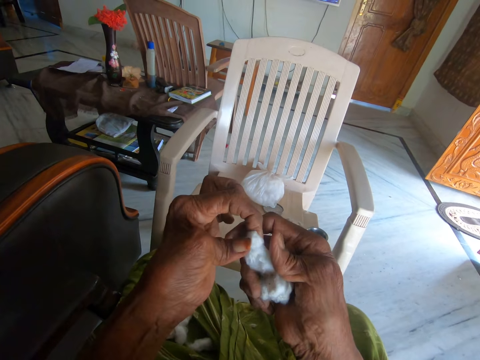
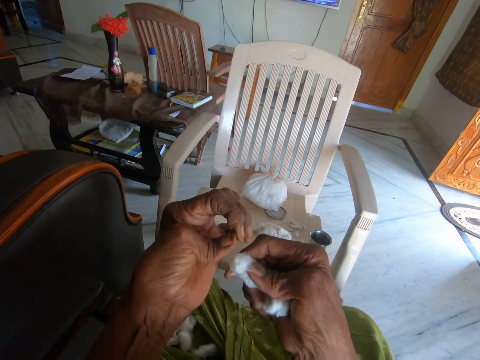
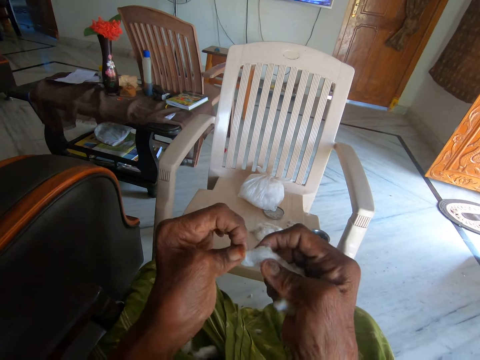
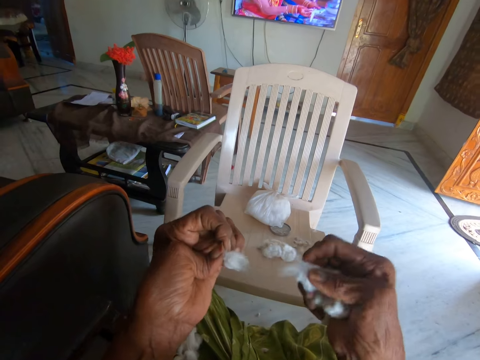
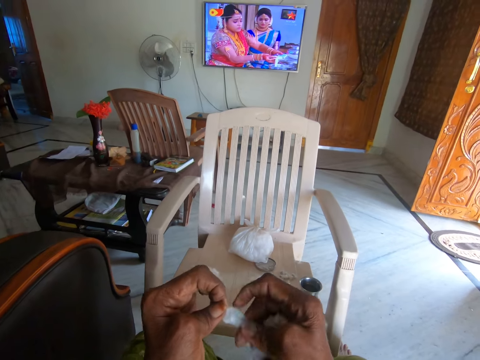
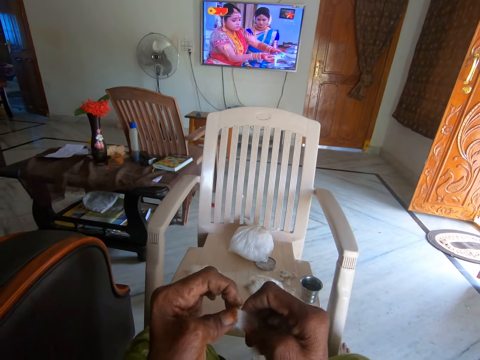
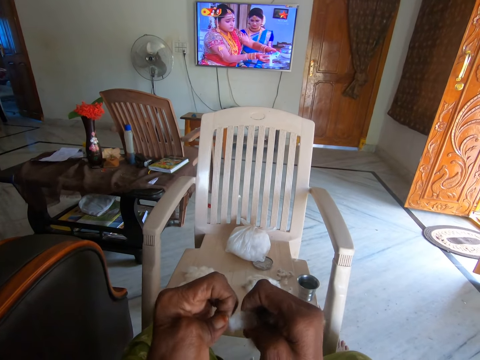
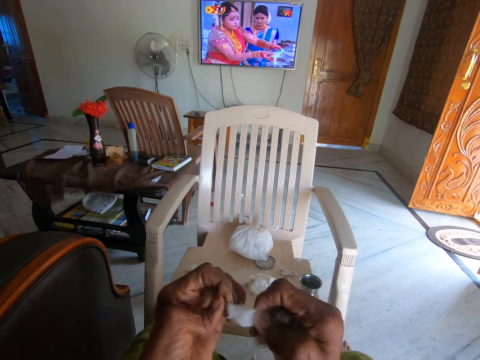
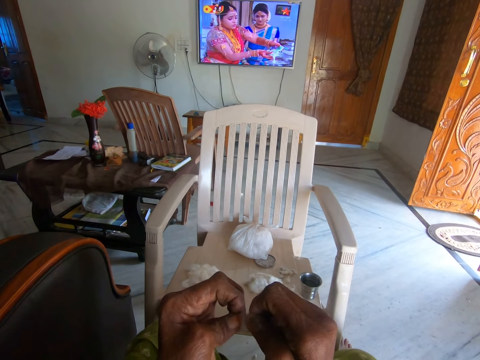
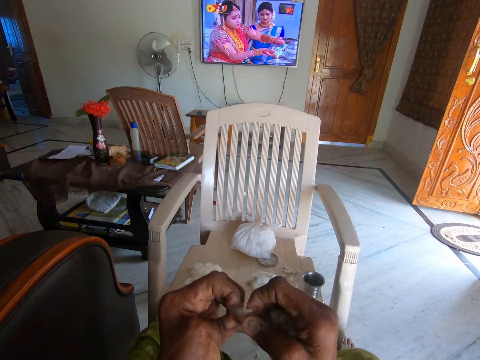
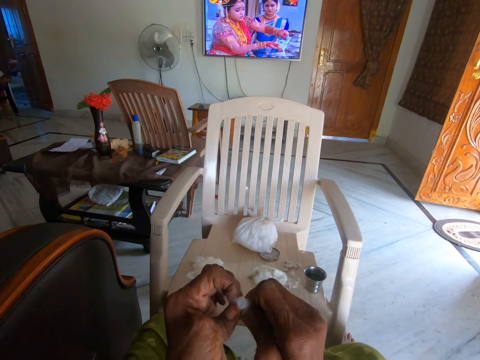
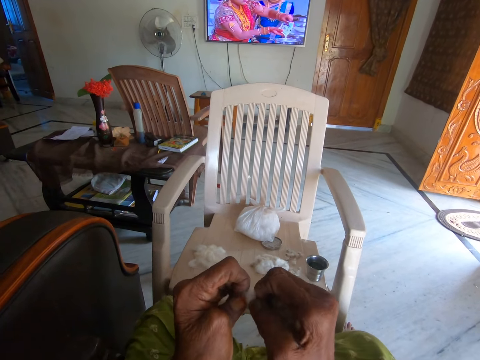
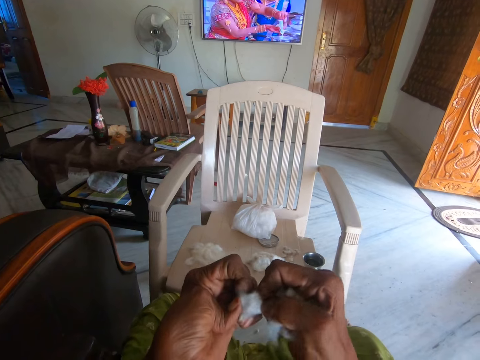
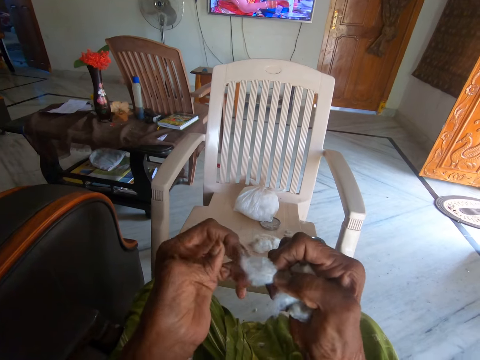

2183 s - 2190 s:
The camera wearer separates the cotton wool from dirt with both hands. They hold the cotton wool.

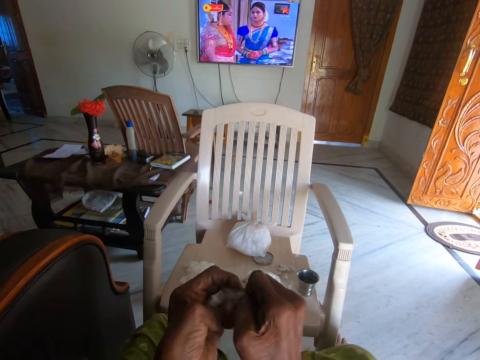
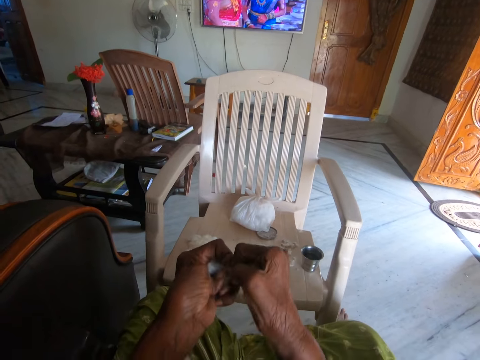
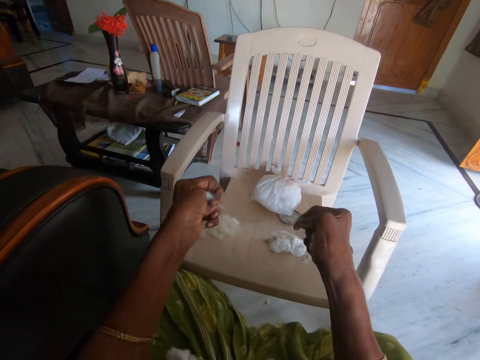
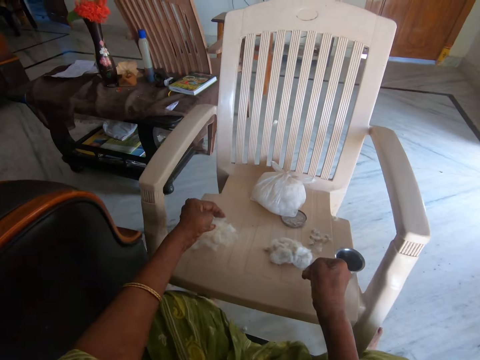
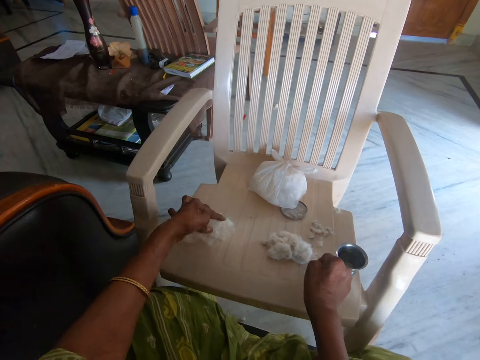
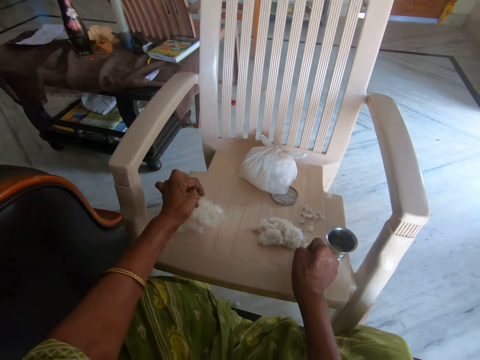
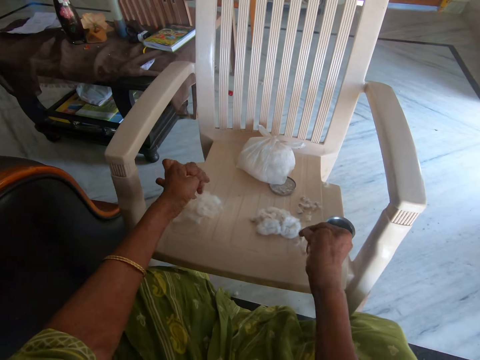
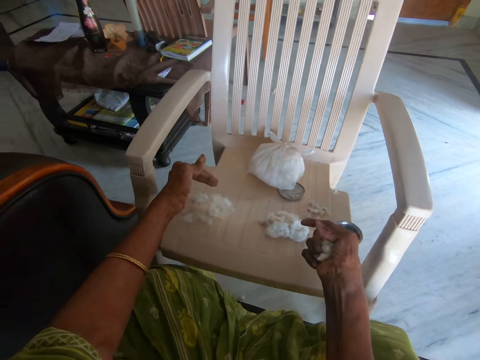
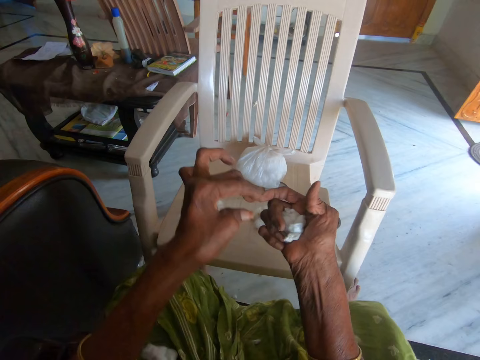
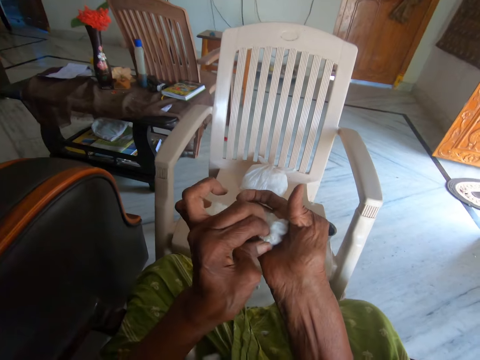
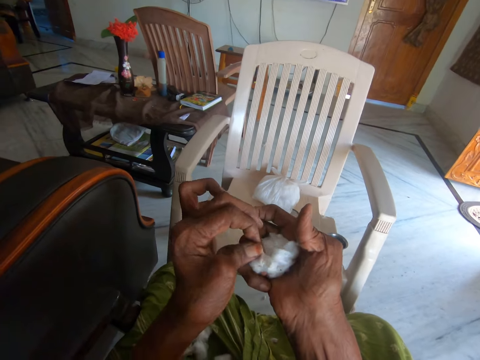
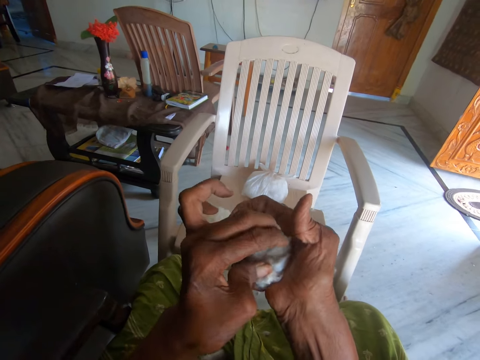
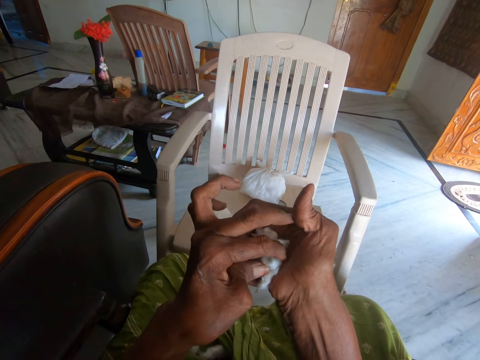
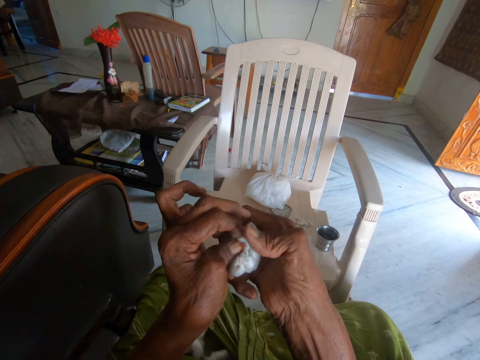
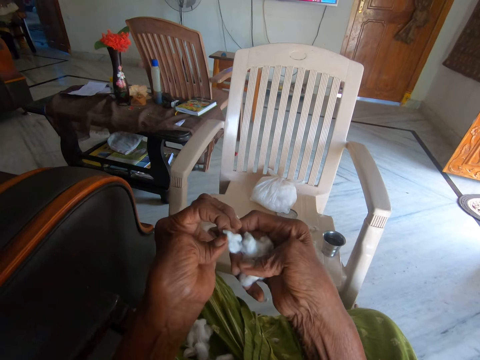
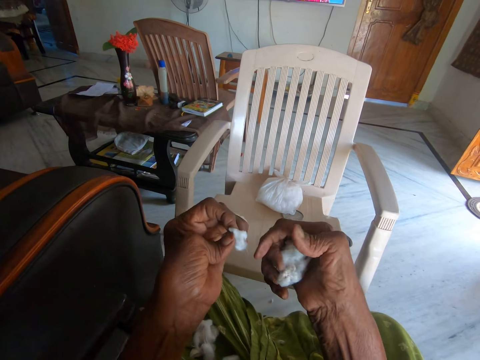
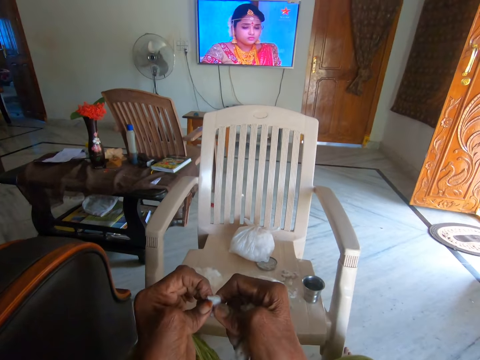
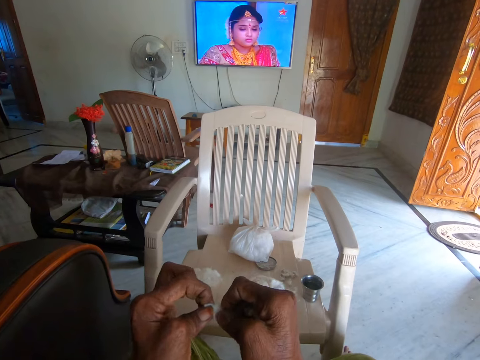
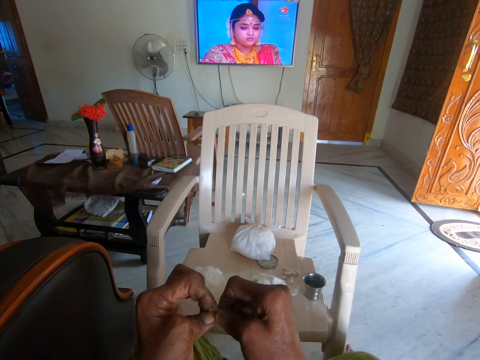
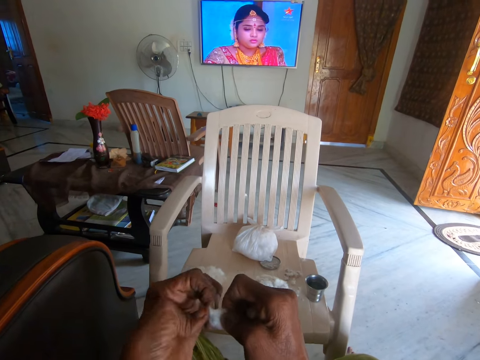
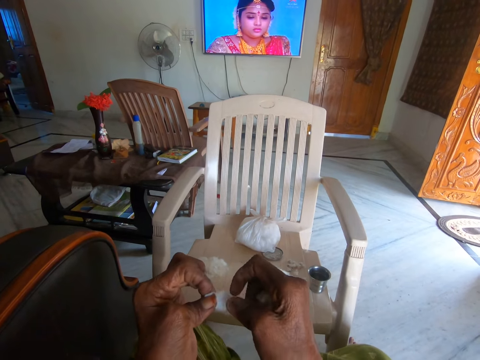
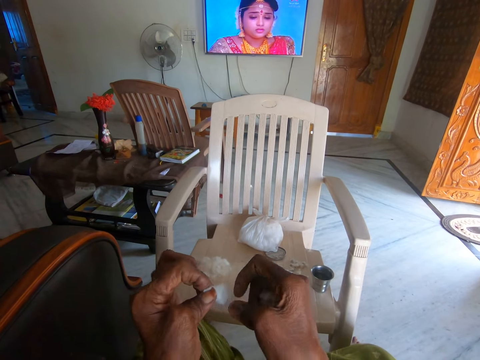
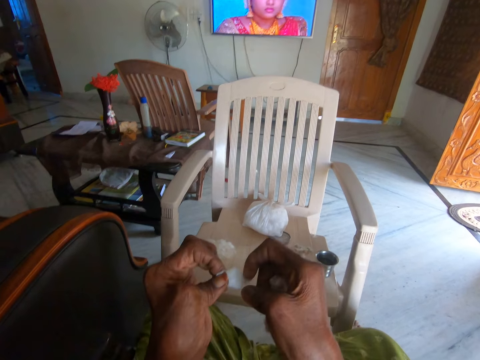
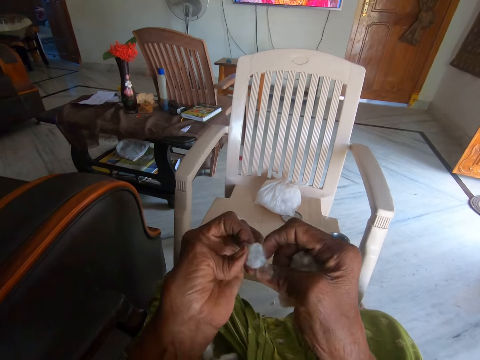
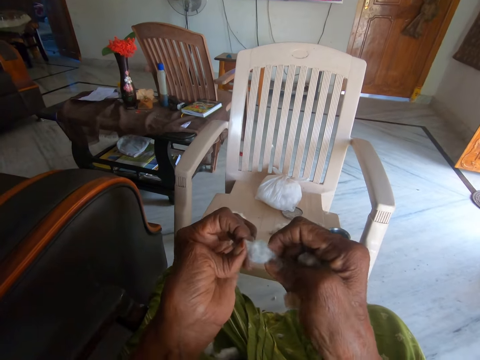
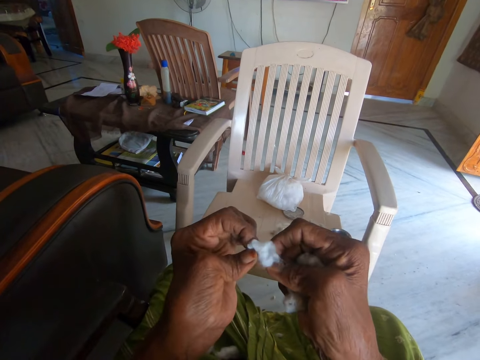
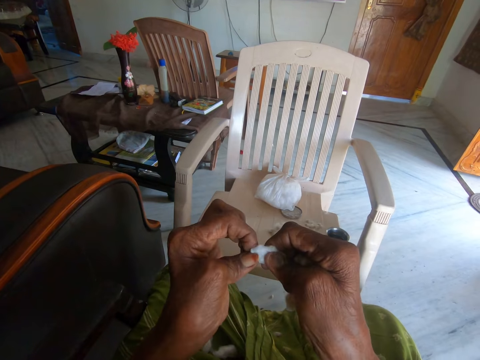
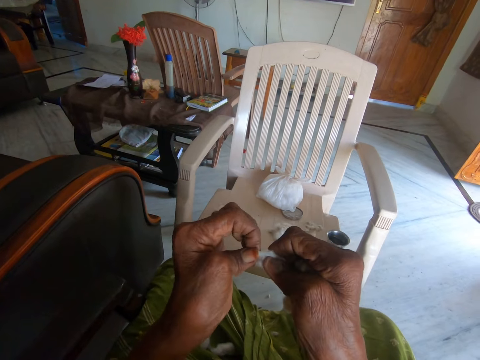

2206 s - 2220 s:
The camera wearer drops the cotton wool and dirt on the plastic chair with both hands. She picks cotton wool from her right hand. She holds the cotton wool. She separates the cotton wool from dirt with both hands.

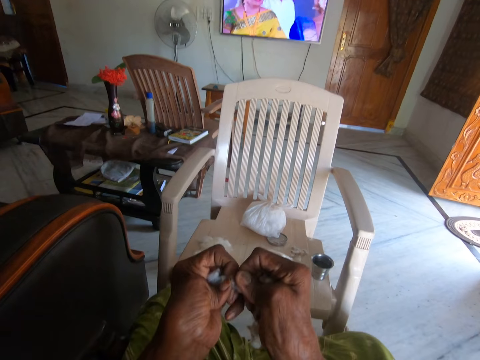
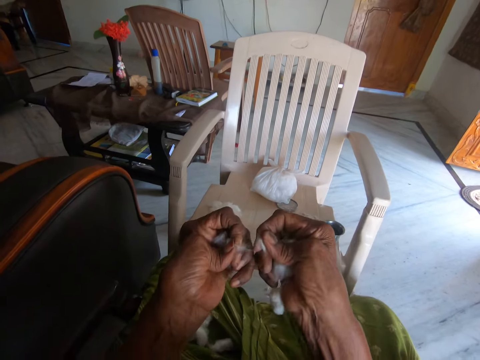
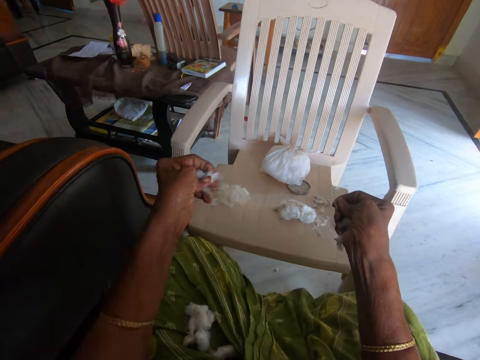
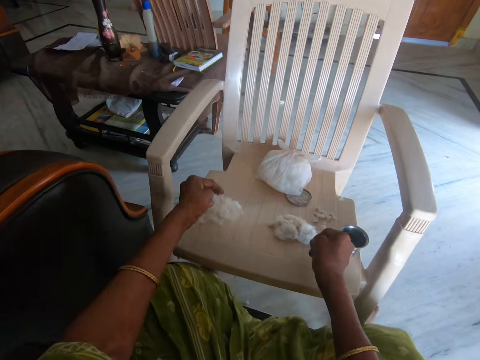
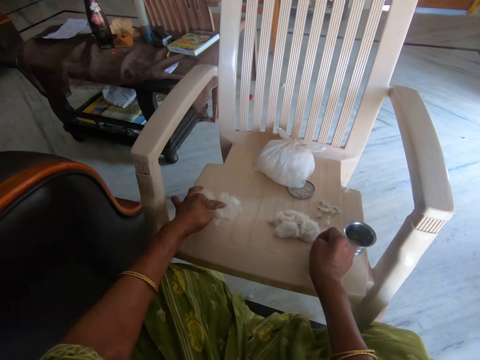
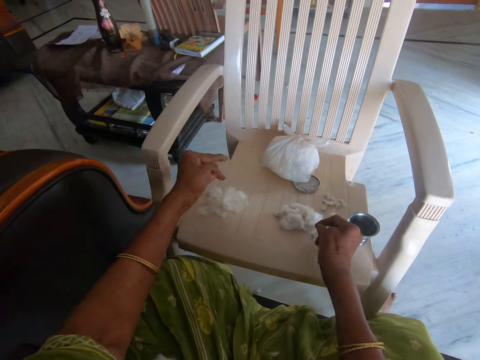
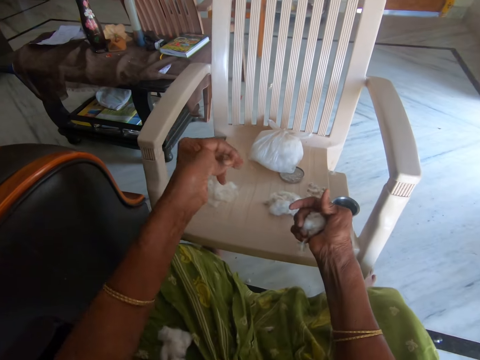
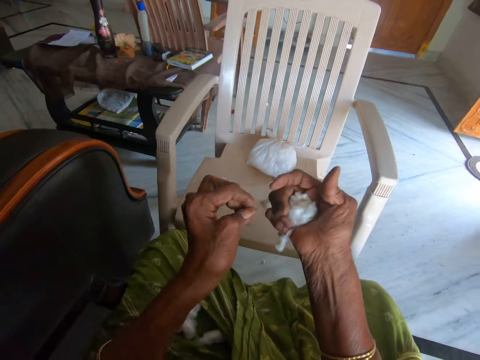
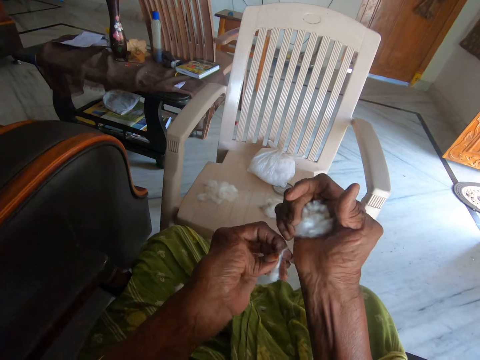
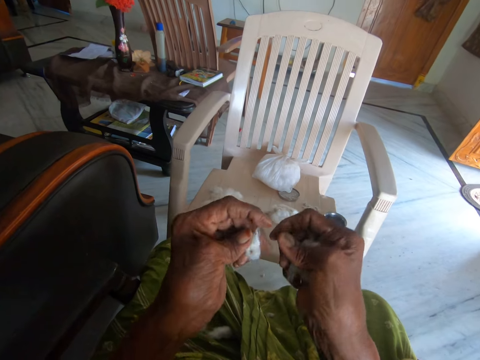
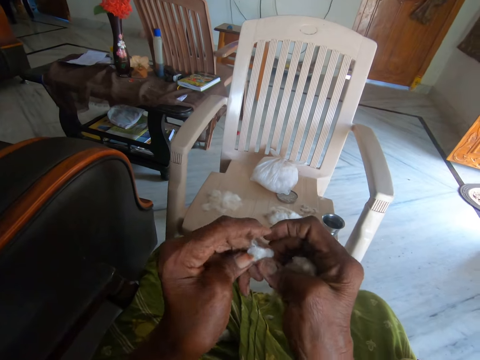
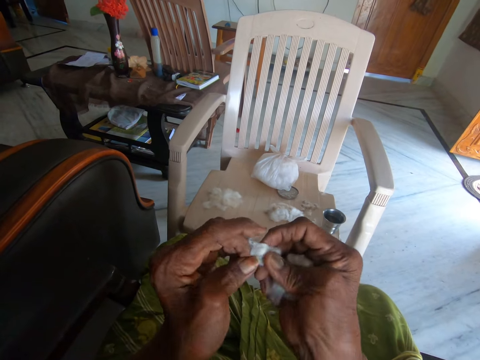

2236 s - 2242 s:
The camera wearer drops the cotton wool and dirt on the plastic chair with both hands. She picks cotton wool from her right hand. She holds the cotton wool. She separates the cotton wool from dirt with both hands.
